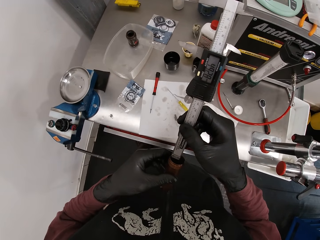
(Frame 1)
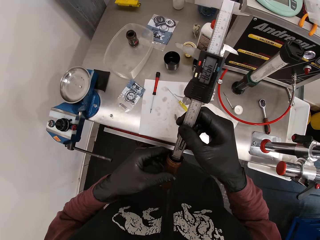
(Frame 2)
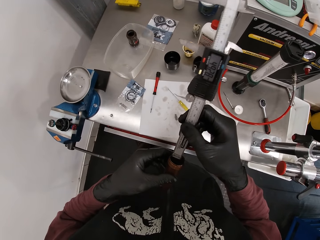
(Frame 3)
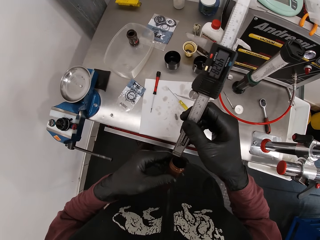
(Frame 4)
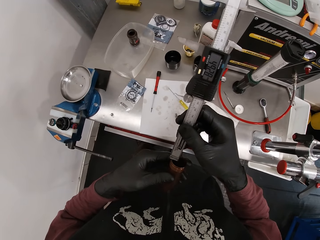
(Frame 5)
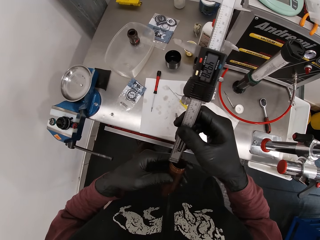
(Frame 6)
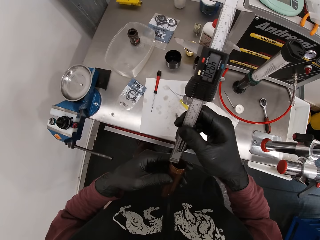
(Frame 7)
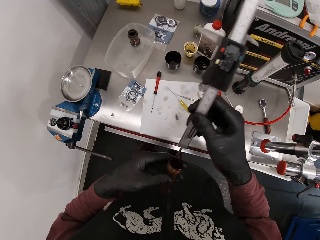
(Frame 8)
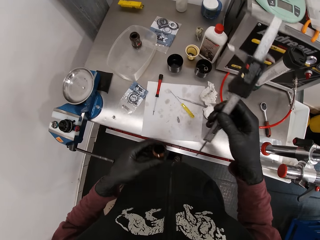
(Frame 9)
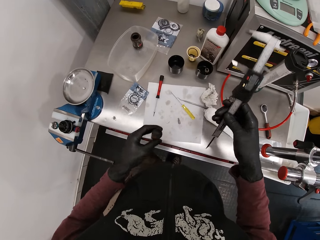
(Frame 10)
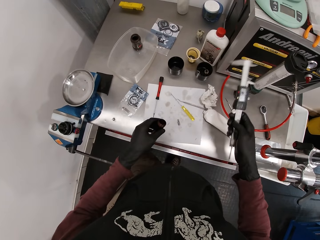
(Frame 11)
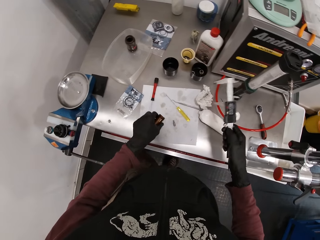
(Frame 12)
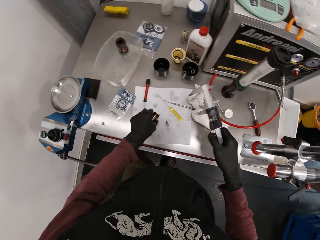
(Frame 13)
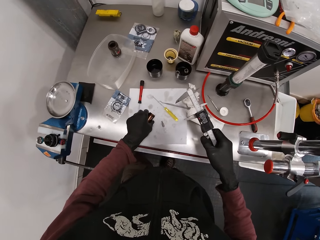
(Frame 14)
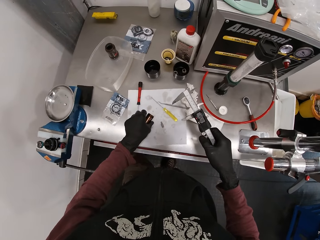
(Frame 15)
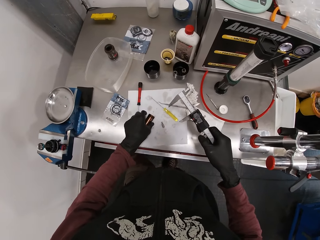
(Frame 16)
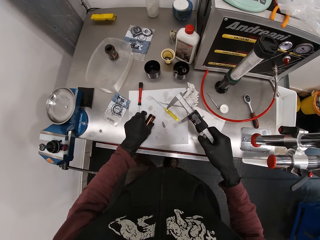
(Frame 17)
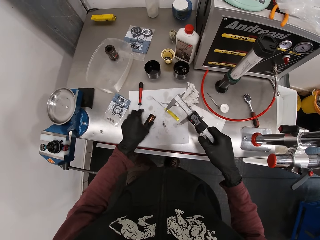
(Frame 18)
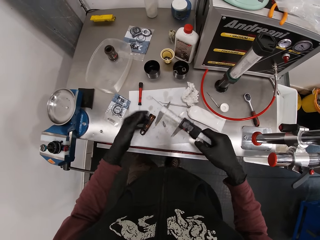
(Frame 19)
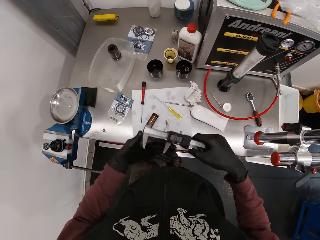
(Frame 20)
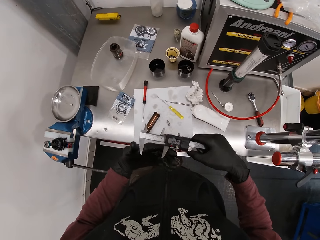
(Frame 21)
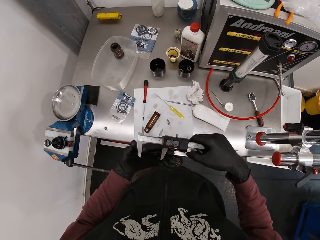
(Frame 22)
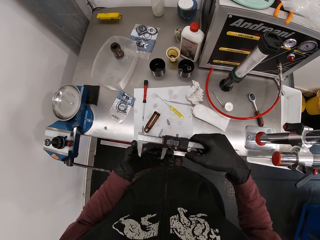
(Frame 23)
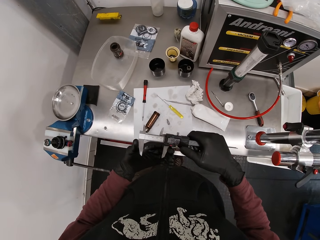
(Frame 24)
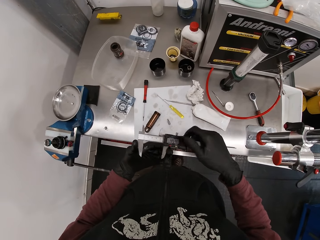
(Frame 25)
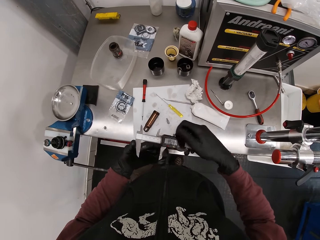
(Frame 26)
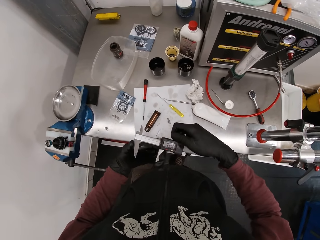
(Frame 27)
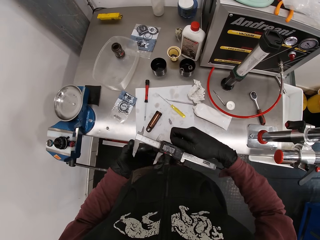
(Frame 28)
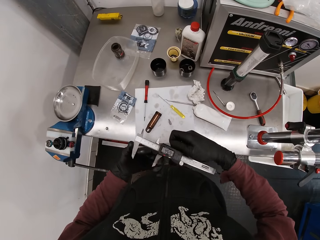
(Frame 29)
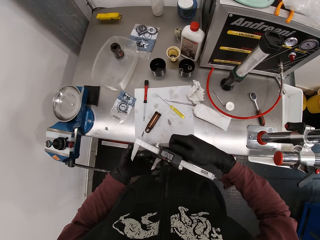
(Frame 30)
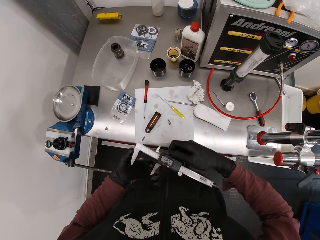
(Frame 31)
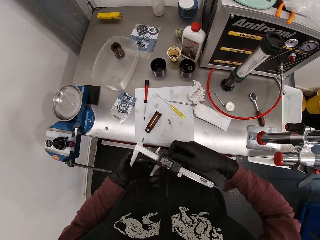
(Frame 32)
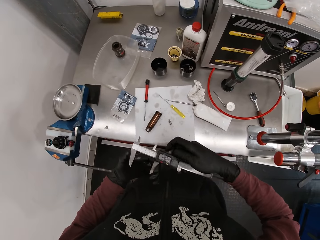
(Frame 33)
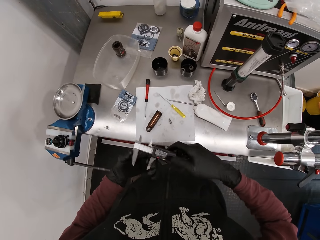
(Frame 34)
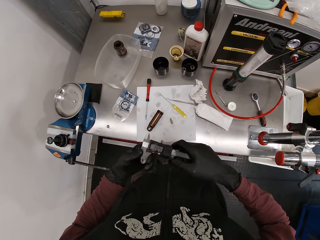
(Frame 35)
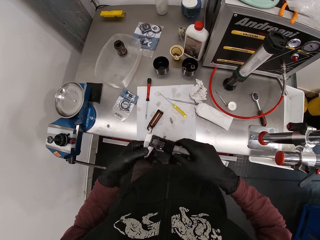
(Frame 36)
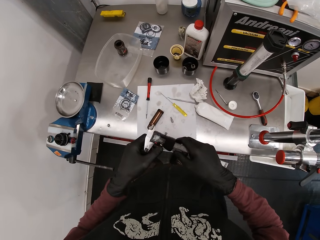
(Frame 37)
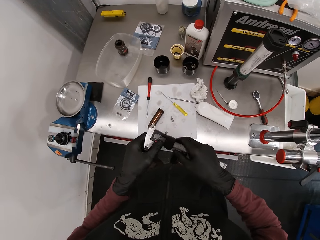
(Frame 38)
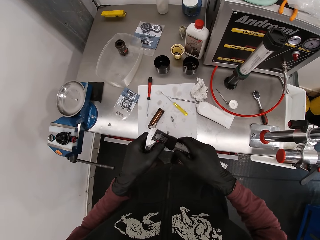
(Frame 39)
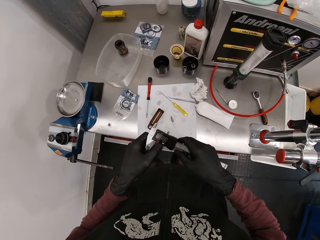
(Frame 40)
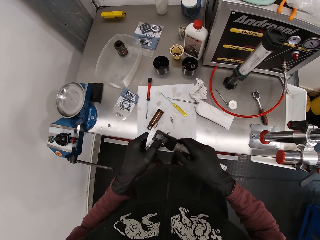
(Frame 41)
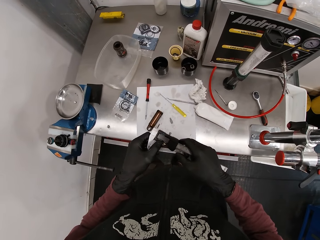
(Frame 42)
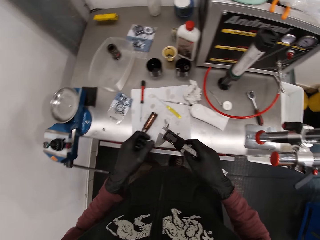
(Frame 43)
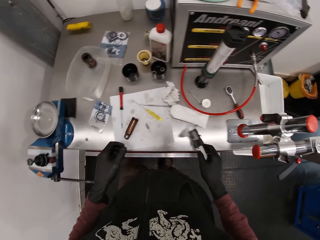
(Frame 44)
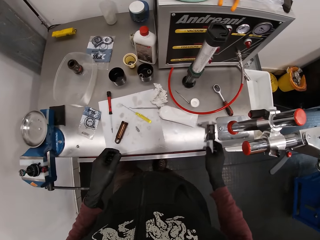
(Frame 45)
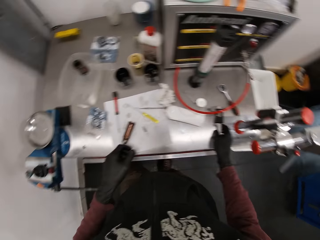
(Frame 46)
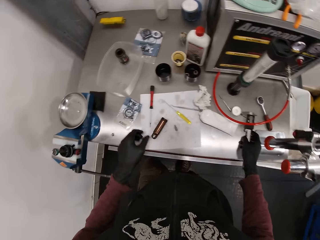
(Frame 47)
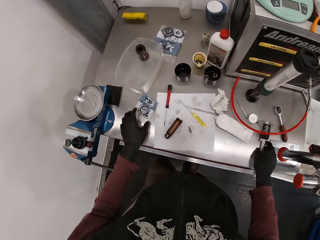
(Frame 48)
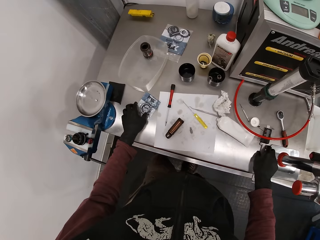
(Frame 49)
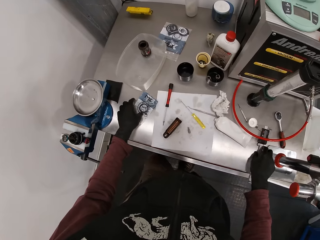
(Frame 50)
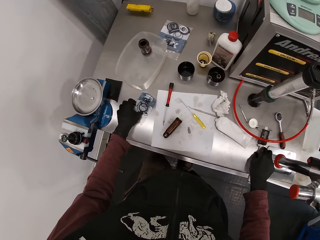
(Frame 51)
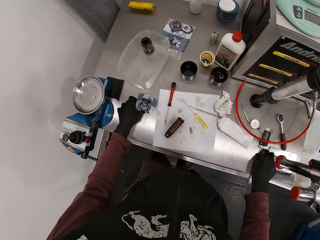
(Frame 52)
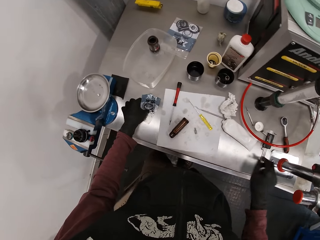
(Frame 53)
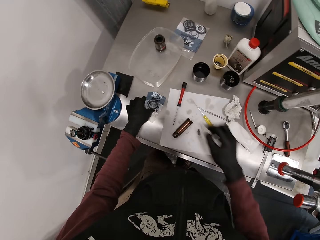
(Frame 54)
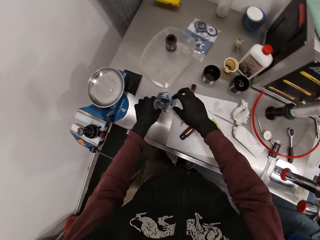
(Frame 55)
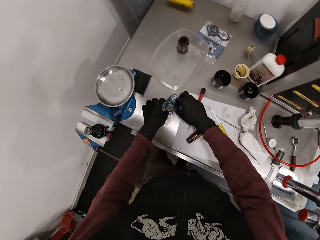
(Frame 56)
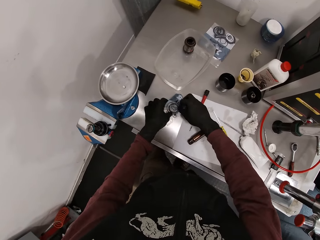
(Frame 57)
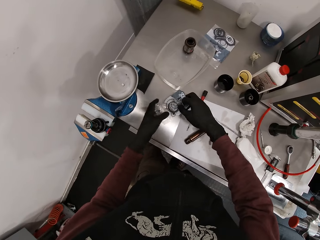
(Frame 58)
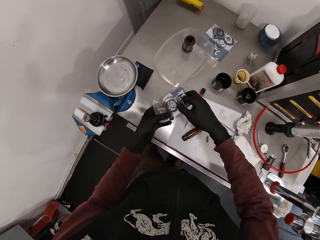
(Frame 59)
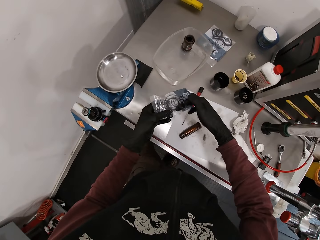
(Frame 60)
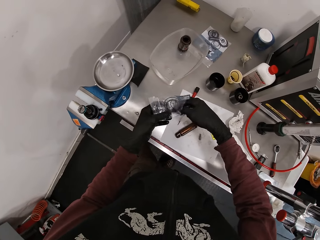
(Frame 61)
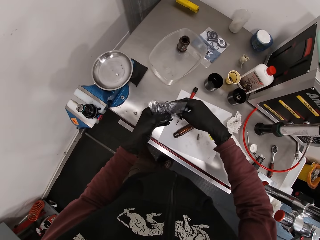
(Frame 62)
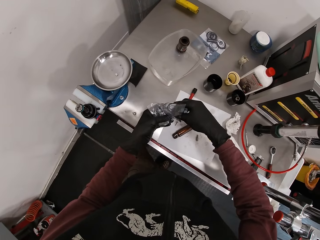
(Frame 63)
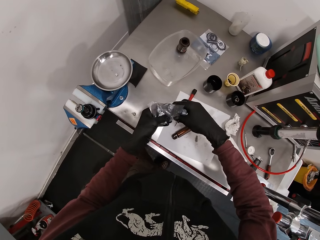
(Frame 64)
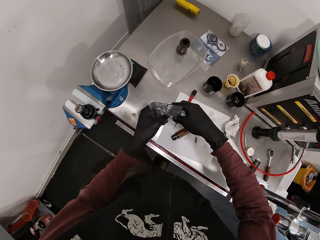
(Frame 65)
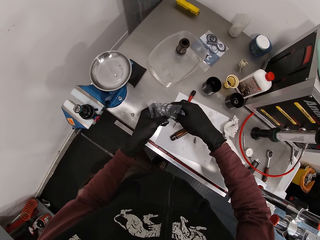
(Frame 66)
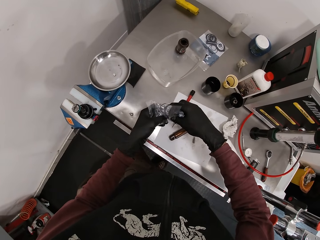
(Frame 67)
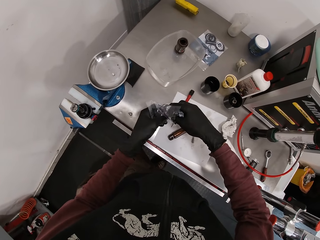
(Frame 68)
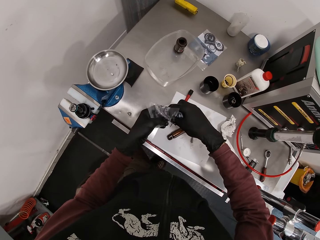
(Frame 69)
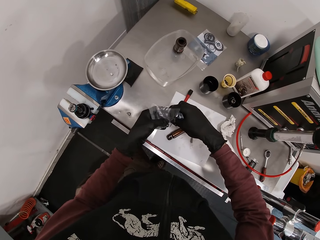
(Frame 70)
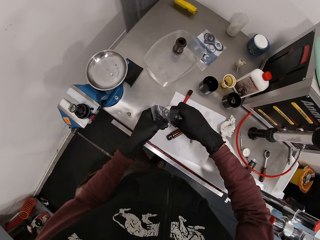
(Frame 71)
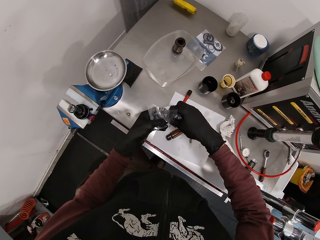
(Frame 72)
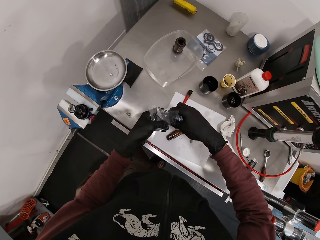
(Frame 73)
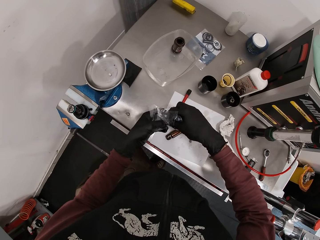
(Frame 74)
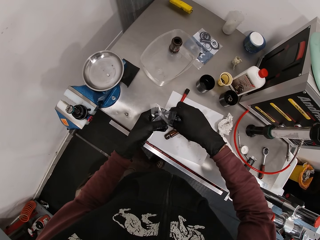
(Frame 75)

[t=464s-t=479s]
The camera wearer brings the digital caliper out of the metal hose with his right hand. He measures the tin. He places the metal hose on the table with his left hand. He holds the digital caliper with his left hand. He operates the digital caliper with his right hand. He operates the digital caliper with his left hand. He places the digital caliper on the table with his right hand. He touches the sachet on the table with his left hand. He picks up the sachet from the table with his right hand. He holds the sachet on the table with his left hand. He puts his right hand into the sachet.

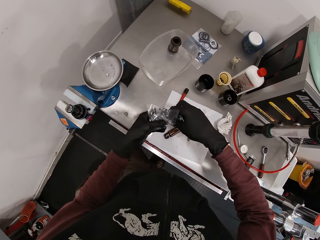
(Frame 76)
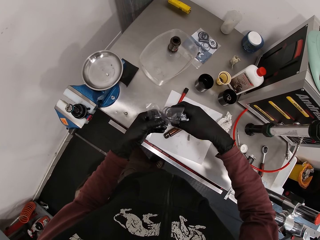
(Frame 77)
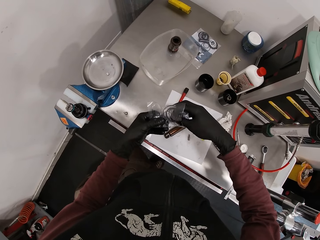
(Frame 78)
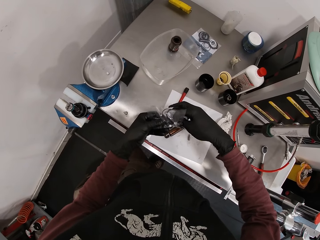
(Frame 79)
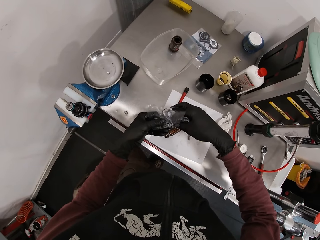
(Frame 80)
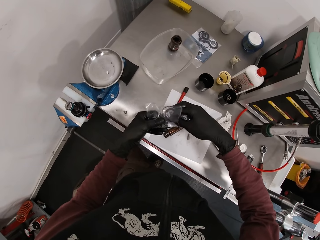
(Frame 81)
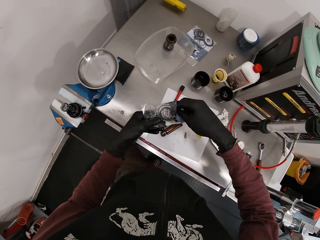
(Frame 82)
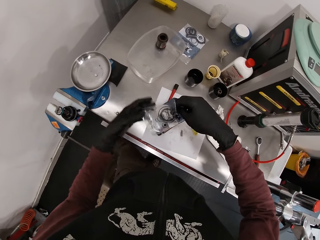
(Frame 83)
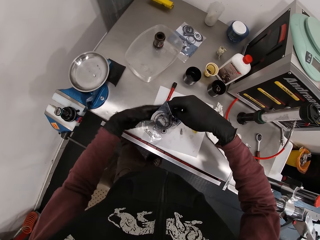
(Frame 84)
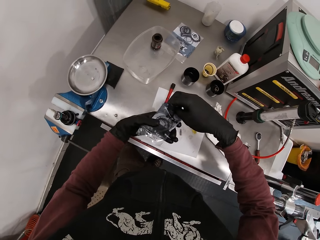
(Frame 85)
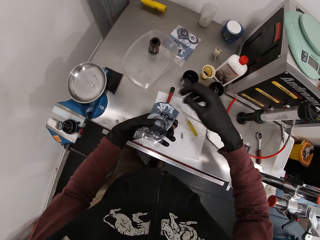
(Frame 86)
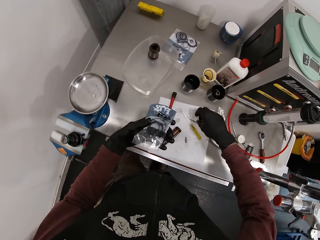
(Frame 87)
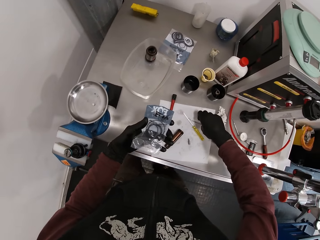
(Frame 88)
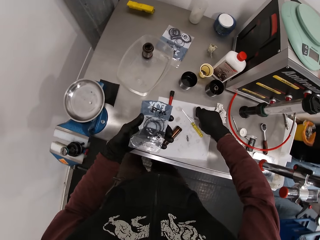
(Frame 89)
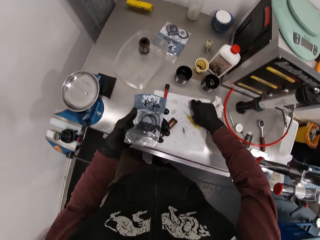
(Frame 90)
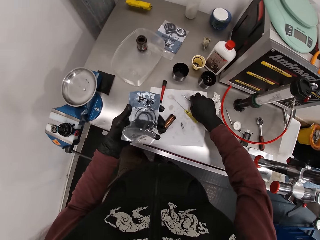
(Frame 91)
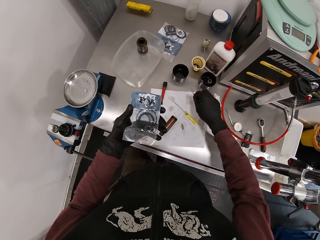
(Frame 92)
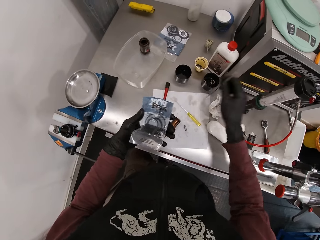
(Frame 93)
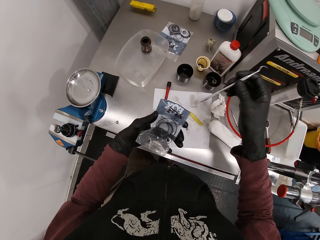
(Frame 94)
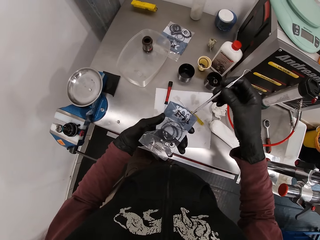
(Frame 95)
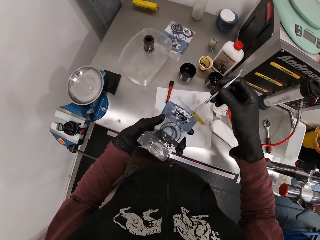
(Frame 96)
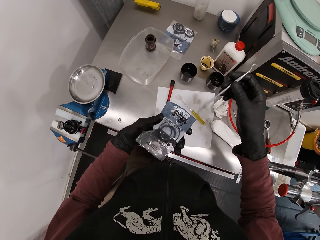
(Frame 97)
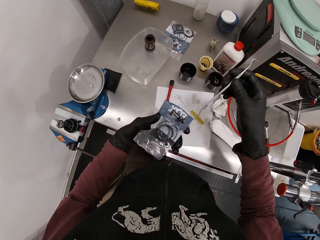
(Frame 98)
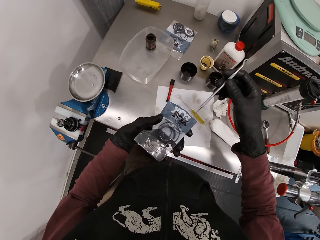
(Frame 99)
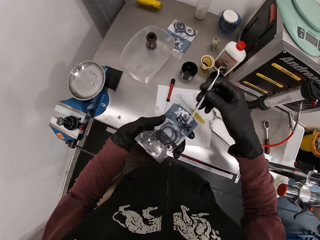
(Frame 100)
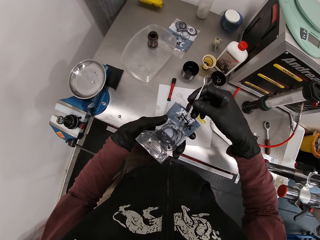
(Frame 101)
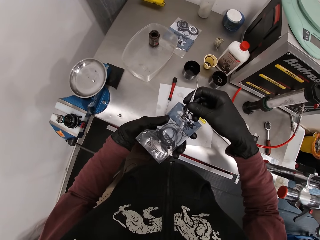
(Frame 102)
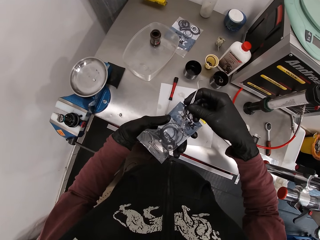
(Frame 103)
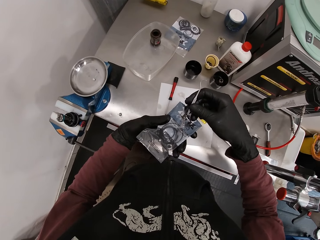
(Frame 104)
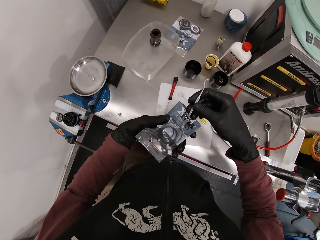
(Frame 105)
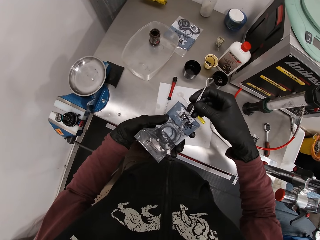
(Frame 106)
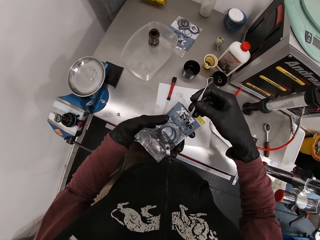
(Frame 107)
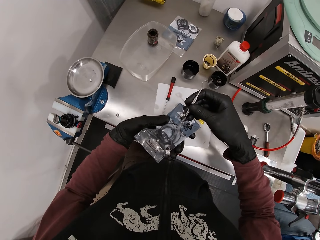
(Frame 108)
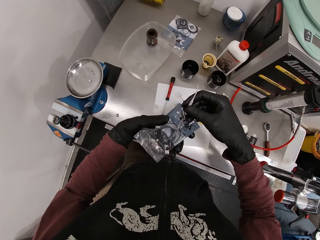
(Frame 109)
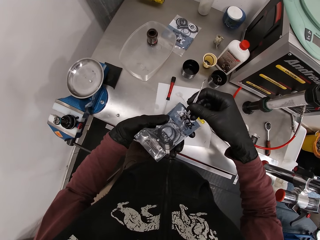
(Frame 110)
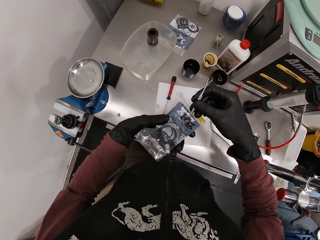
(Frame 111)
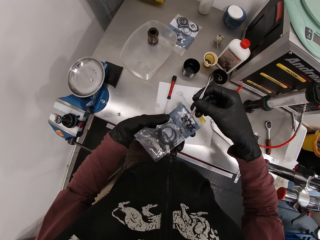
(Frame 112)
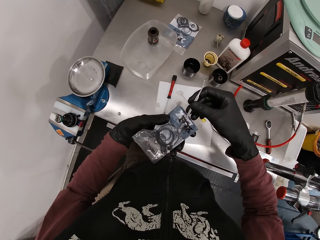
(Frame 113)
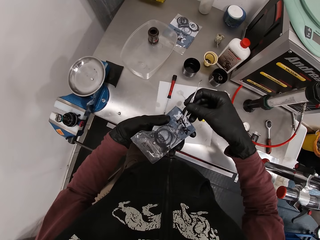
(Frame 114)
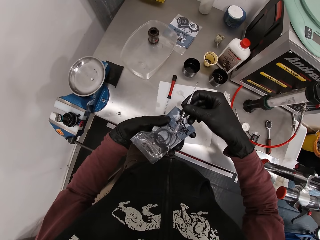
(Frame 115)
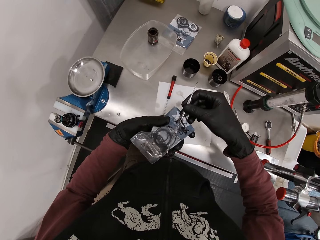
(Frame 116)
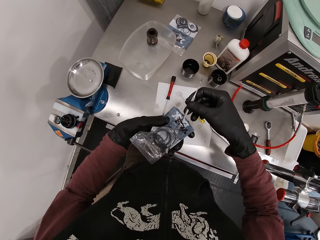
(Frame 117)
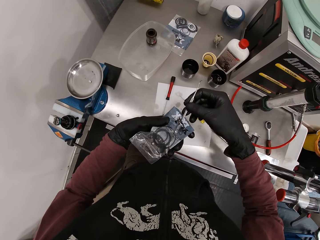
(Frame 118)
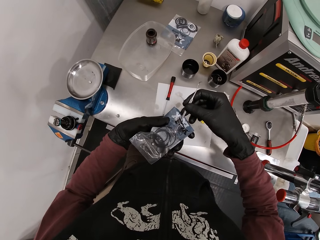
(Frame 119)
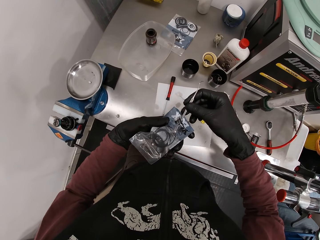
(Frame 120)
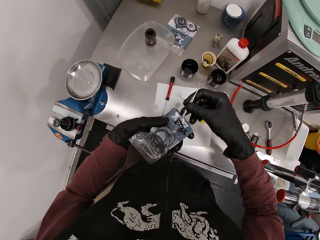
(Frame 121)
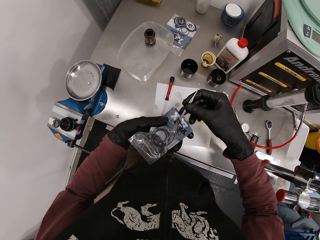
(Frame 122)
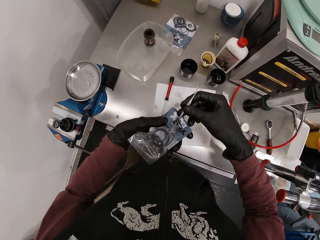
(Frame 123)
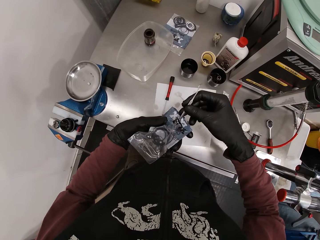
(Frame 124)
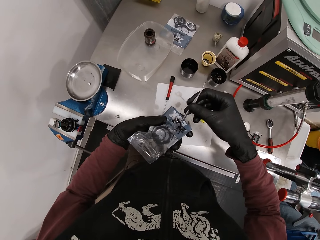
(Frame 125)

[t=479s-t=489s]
The camera wearer takes the hook from the table with his right hand. He takes a screw from the sachet with the hook in his right hand. He puts the screw in the paper.
